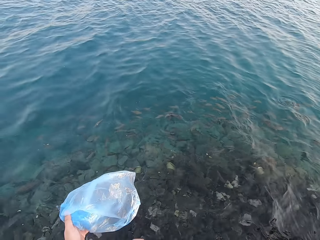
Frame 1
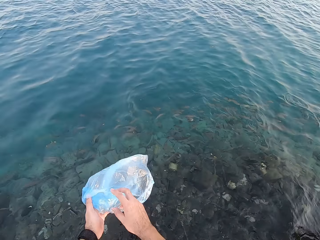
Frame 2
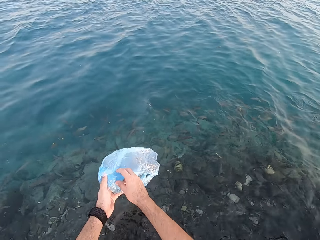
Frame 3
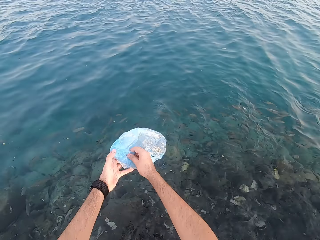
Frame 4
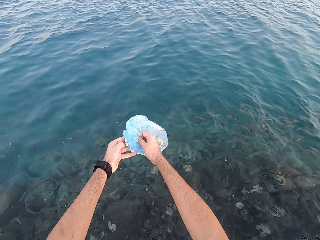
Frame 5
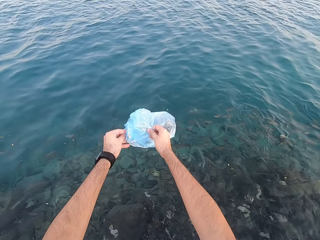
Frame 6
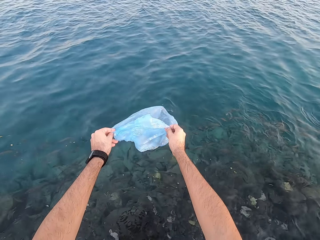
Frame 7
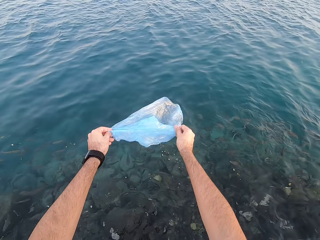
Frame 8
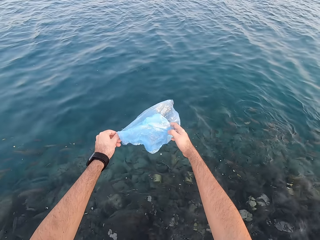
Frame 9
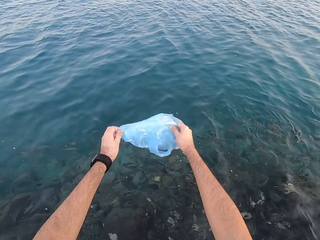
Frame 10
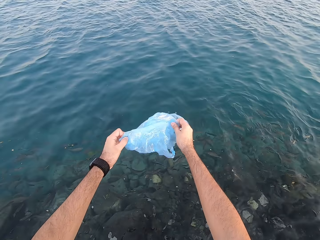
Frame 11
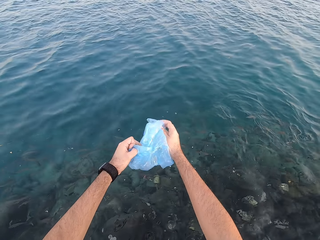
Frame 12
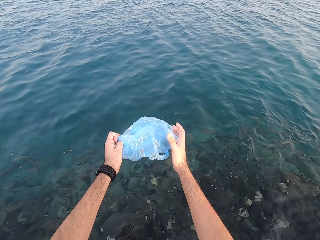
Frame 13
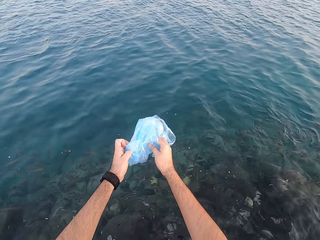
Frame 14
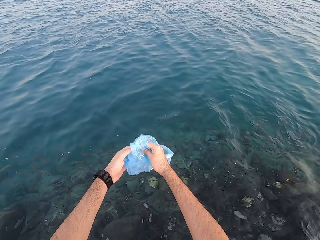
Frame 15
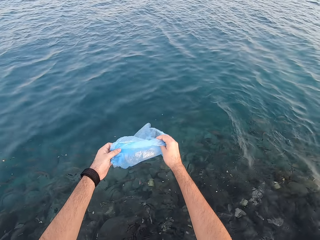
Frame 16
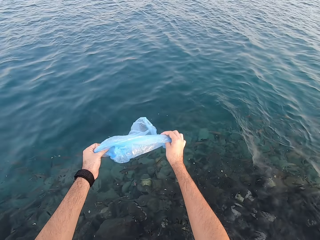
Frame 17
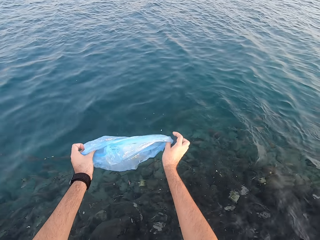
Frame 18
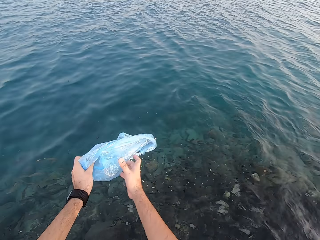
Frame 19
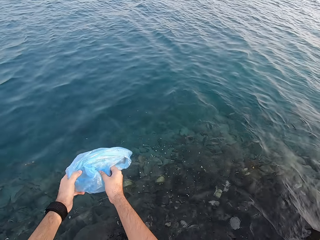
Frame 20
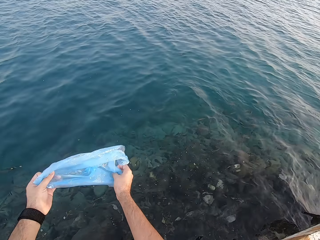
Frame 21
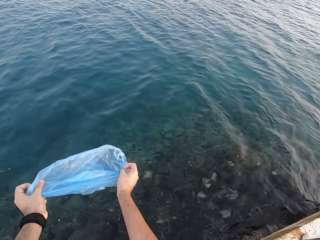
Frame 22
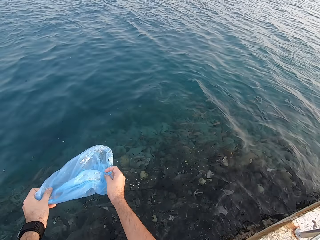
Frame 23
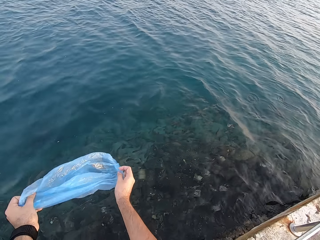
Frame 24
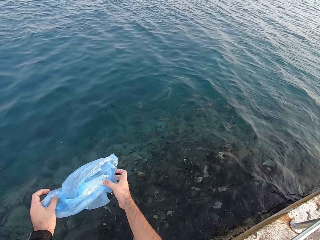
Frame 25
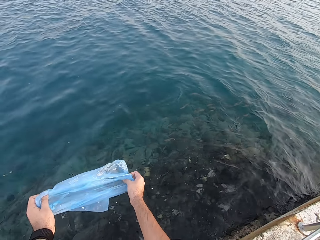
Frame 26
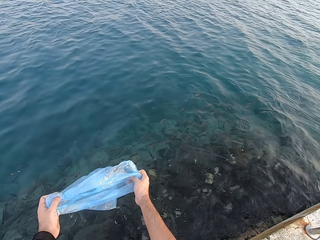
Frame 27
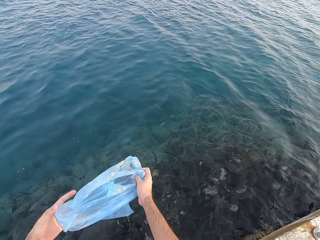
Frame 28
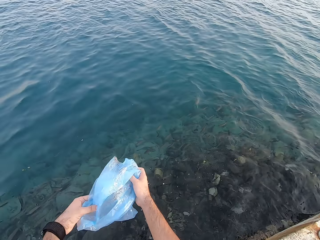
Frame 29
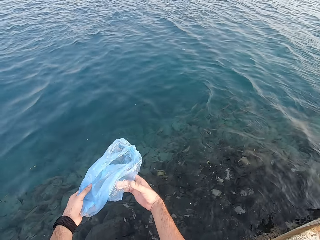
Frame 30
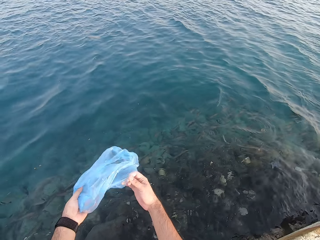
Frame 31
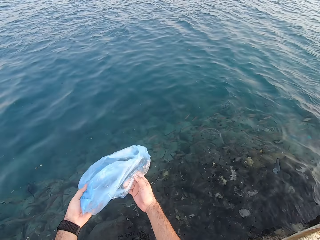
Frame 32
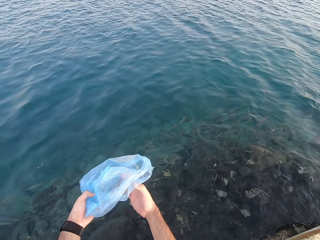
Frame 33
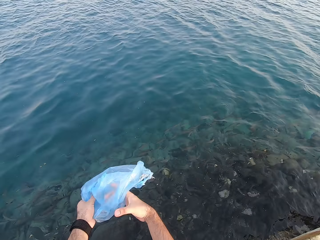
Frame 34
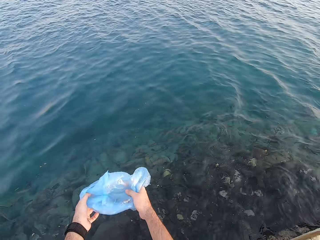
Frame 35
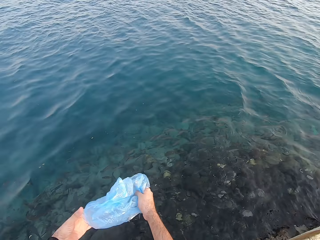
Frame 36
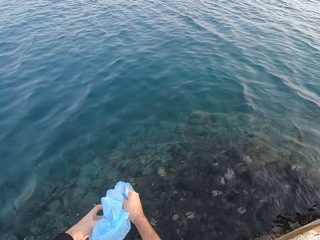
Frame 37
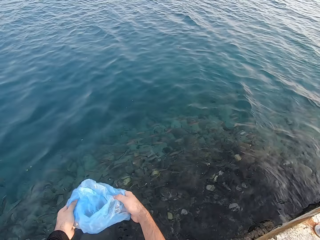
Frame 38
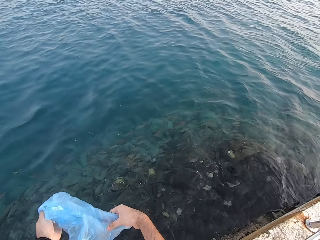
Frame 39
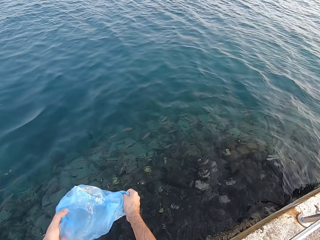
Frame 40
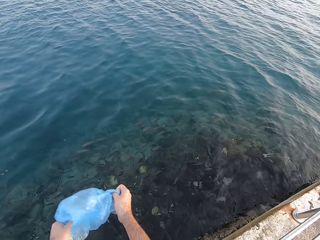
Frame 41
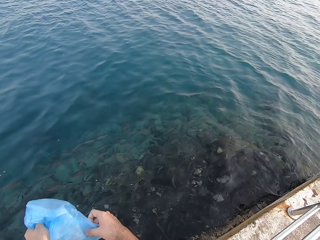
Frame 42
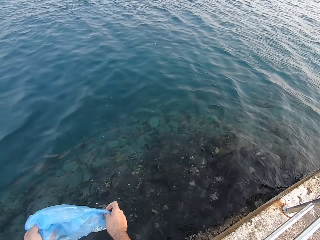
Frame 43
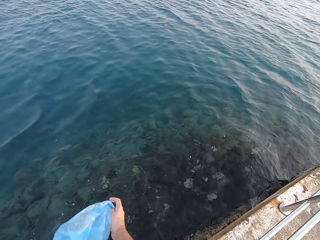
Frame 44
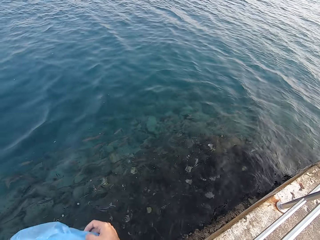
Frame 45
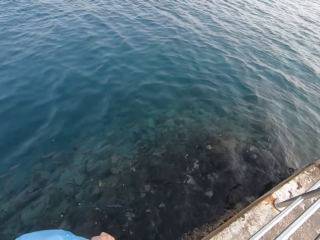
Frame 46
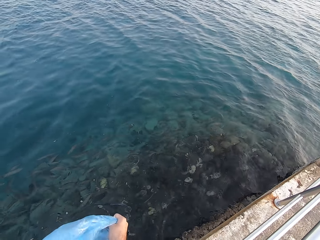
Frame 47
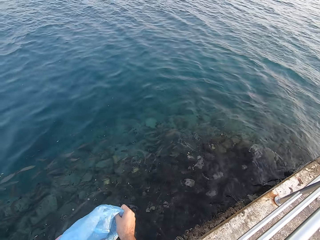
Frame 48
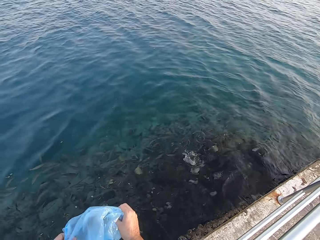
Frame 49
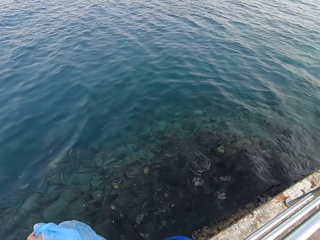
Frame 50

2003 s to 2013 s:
The camera wearer pulls out polythene paper. They pour something into the water. They stretch the polythene paper.

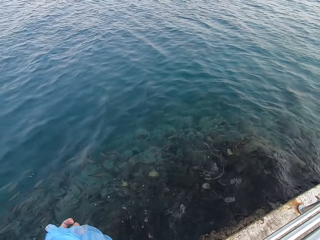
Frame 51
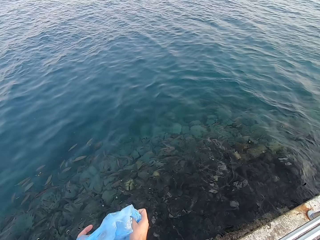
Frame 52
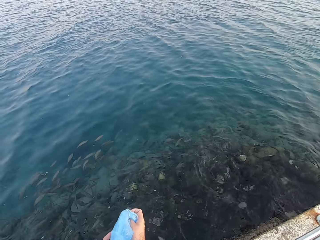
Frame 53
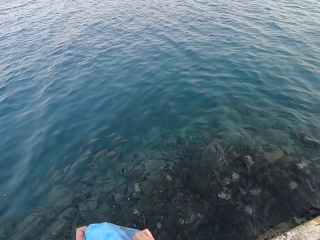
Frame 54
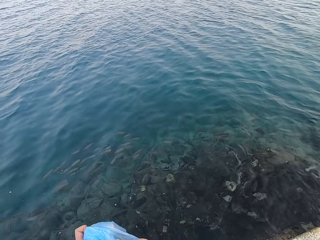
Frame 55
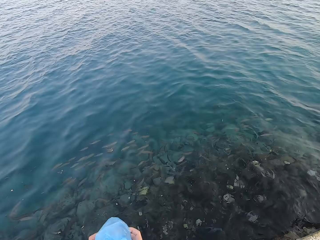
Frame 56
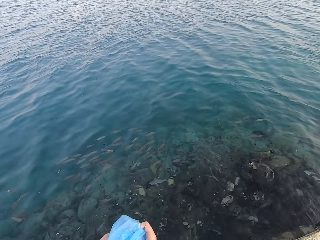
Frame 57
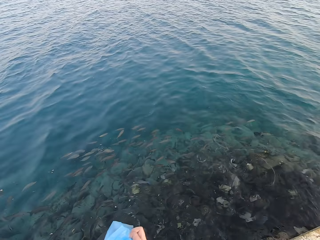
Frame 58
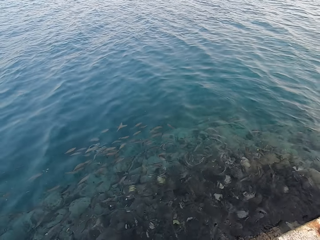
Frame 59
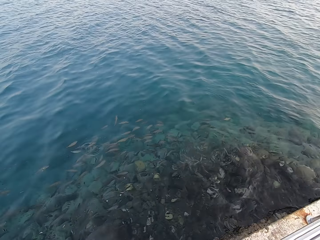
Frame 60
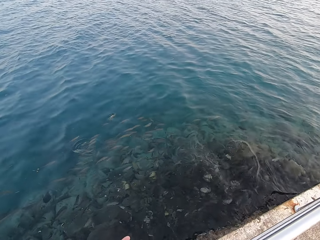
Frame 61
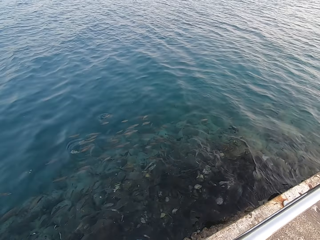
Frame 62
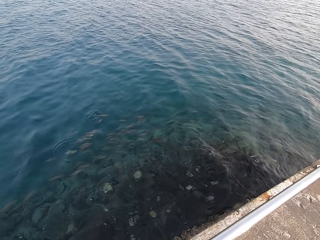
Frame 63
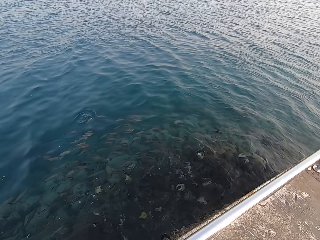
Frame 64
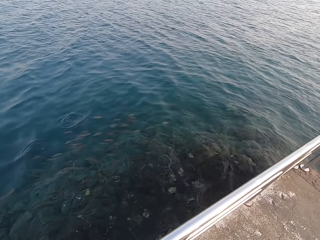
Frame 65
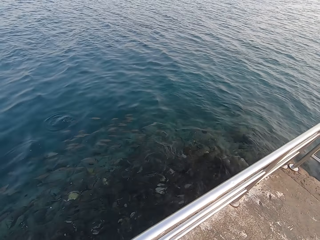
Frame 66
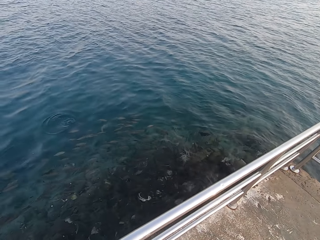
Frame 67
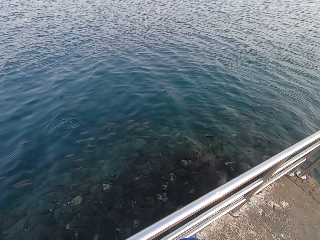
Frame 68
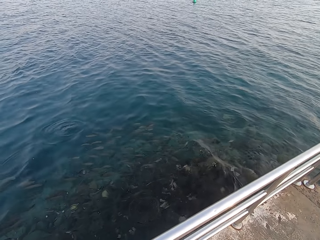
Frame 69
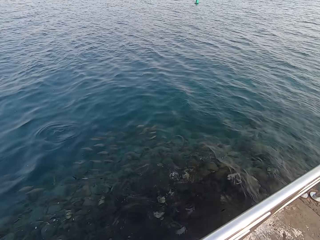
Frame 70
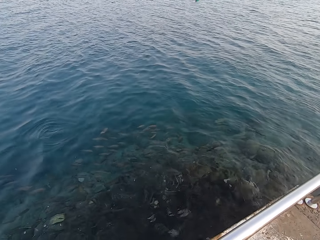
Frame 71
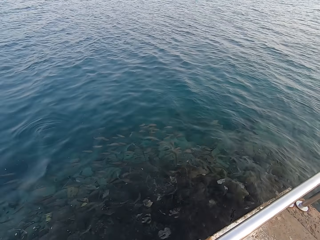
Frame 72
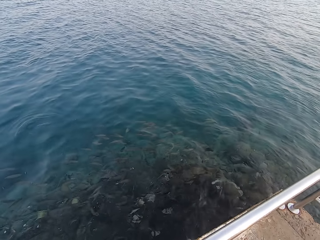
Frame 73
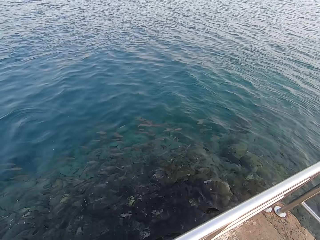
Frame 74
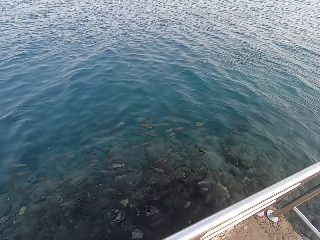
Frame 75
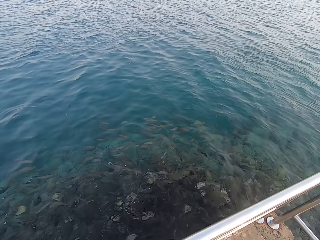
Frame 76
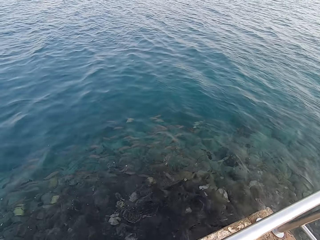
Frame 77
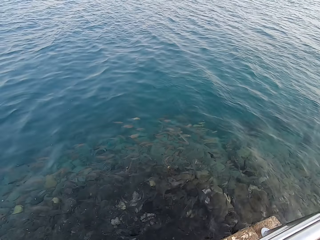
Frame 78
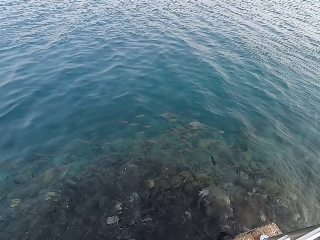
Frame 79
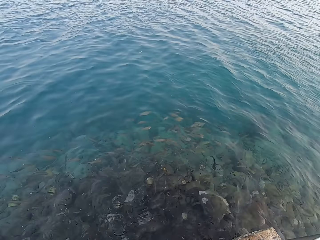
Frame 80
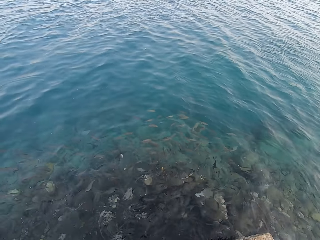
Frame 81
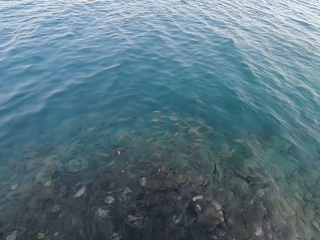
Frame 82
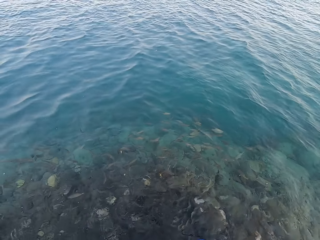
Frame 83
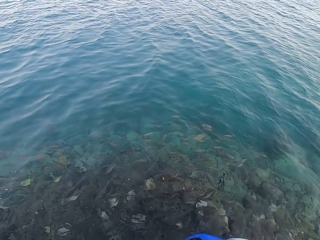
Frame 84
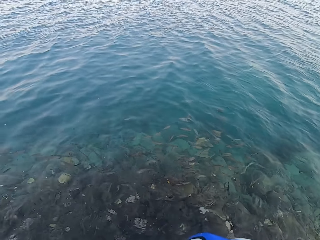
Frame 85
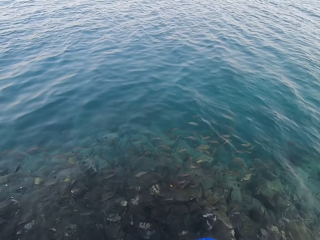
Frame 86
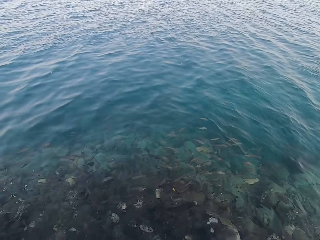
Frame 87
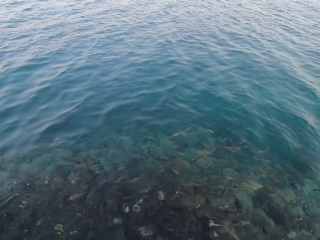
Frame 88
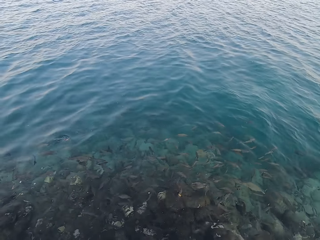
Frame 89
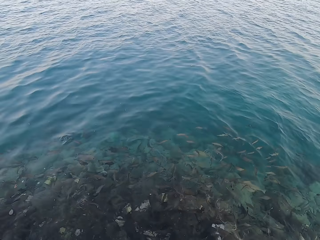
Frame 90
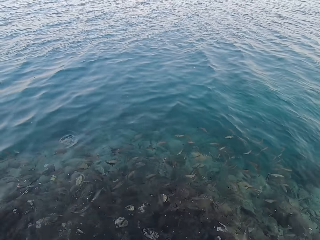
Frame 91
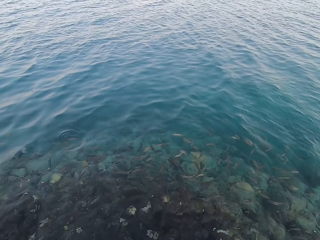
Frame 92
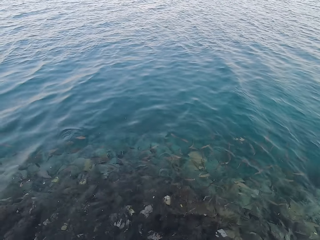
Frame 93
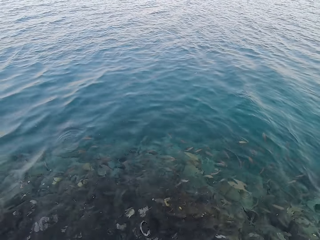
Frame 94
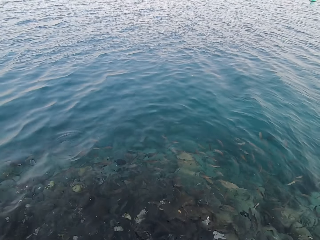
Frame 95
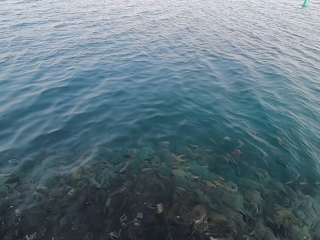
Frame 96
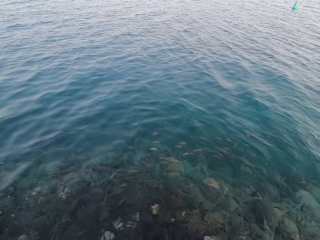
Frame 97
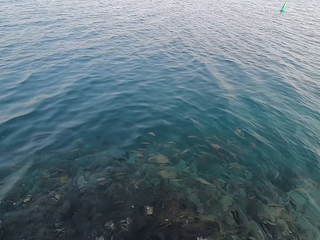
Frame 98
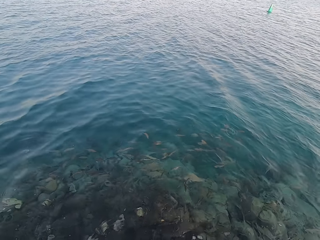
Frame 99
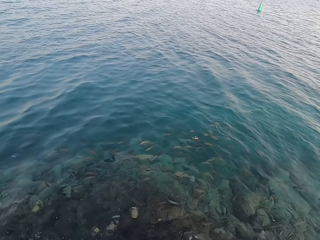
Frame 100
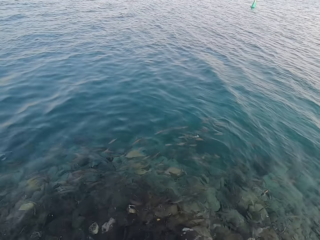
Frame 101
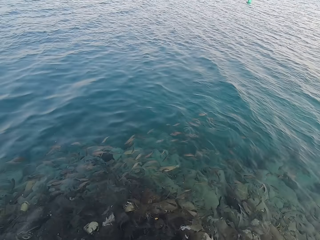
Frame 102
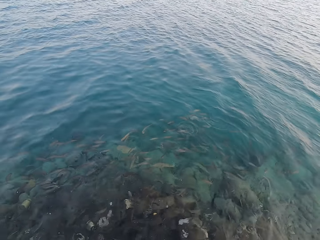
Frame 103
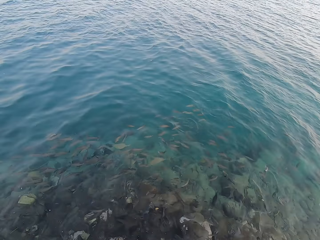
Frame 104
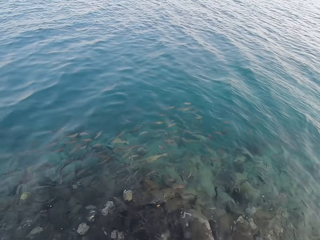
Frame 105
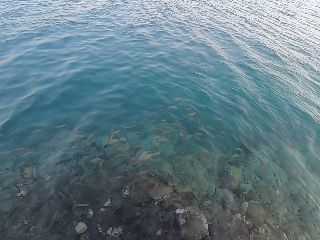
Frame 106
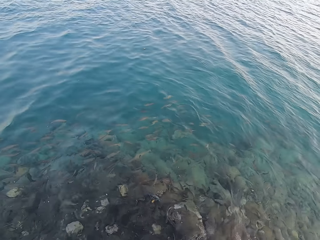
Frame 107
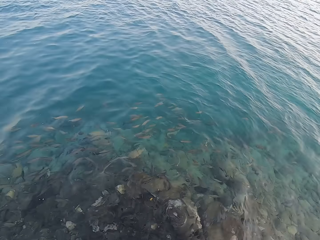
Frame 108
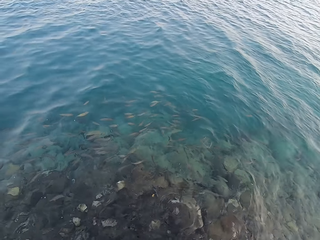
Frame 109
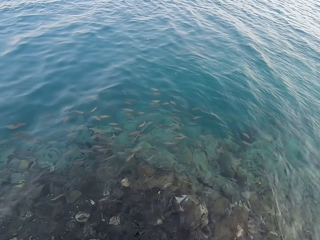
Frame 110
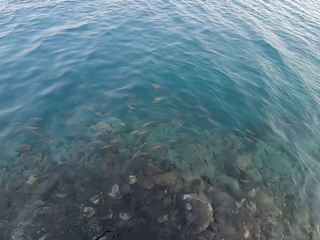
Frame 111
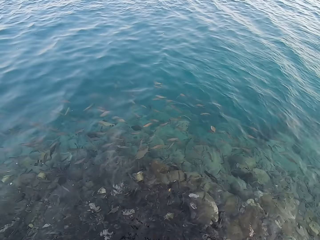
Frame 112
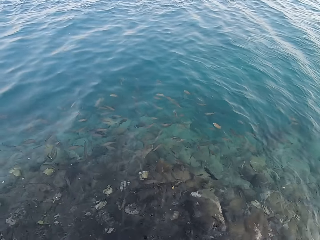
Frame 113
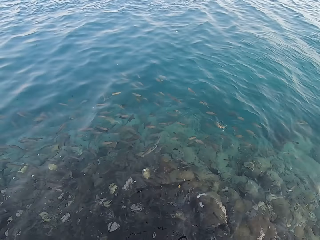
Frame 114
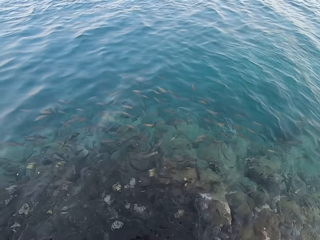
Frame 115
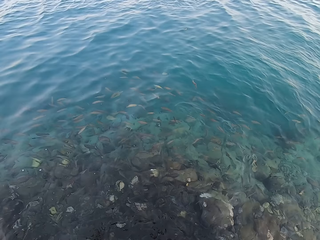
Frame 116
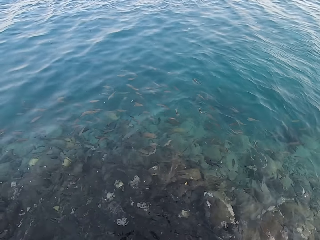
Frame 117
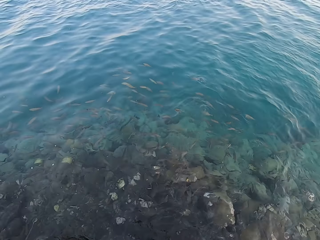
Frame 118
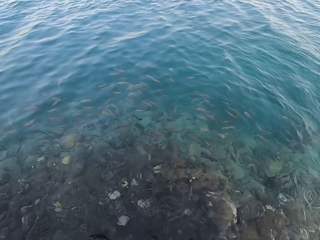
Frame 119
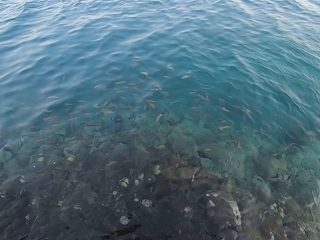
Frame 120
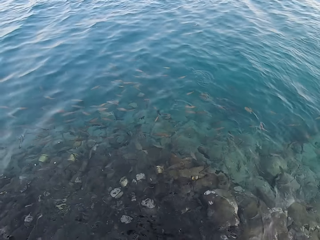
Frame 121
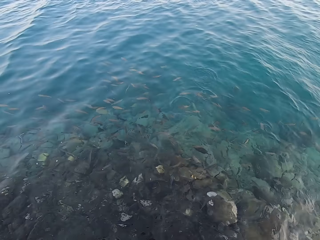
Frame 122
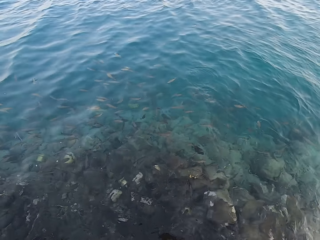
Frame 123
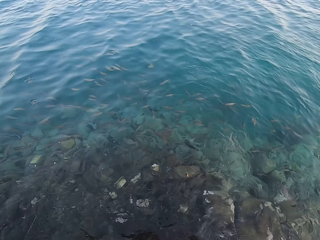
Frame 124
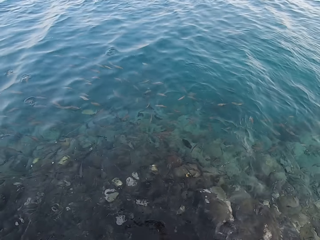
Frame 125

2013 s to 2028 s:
The camera wearer folds the paper. They stare at the fish.
